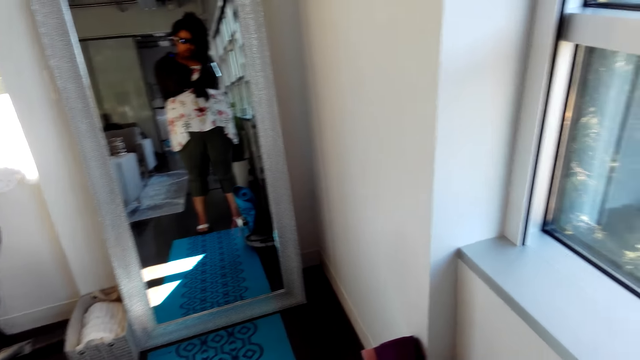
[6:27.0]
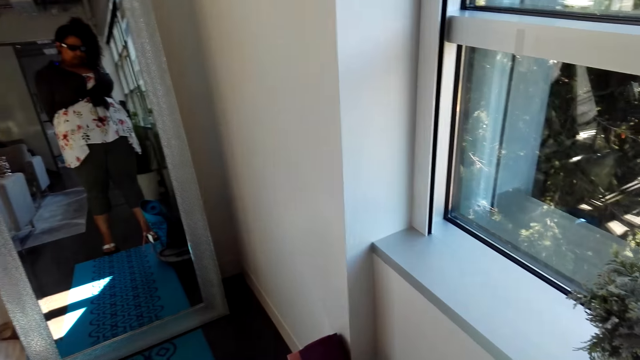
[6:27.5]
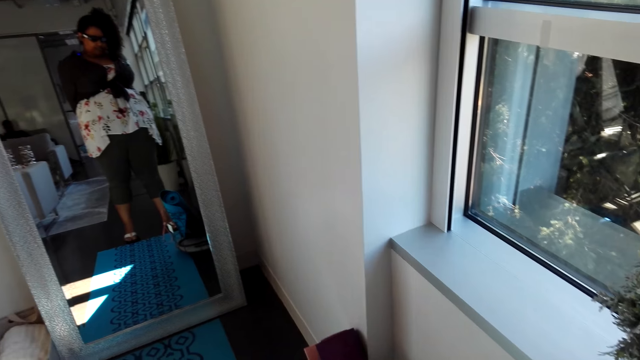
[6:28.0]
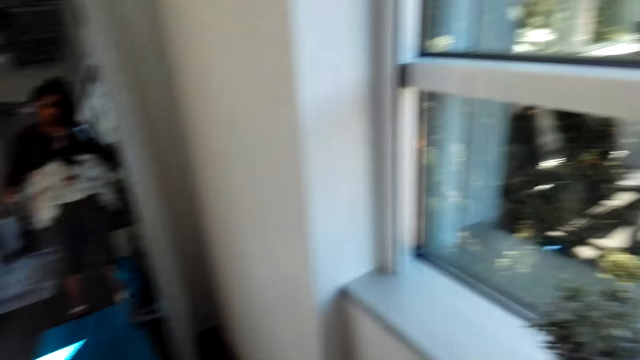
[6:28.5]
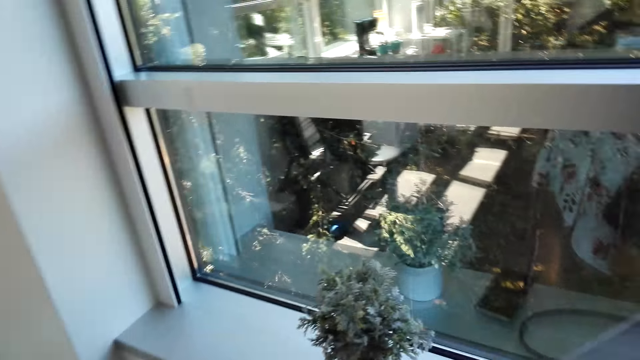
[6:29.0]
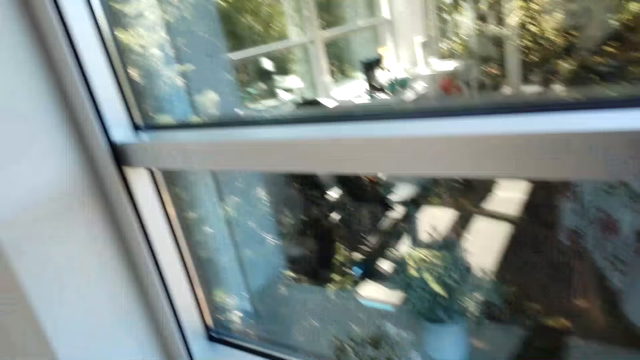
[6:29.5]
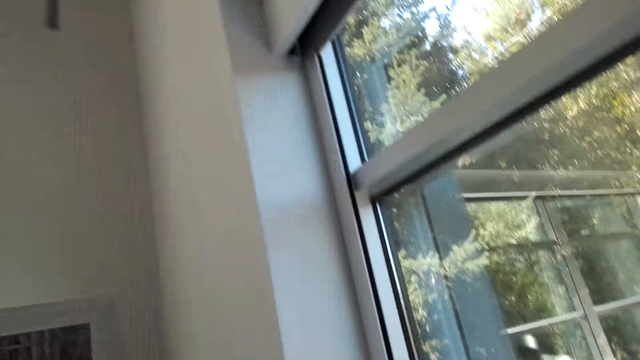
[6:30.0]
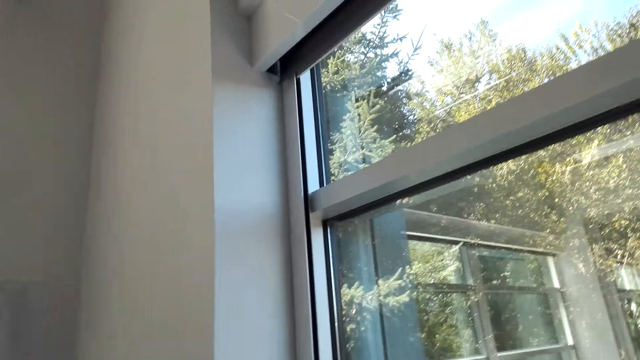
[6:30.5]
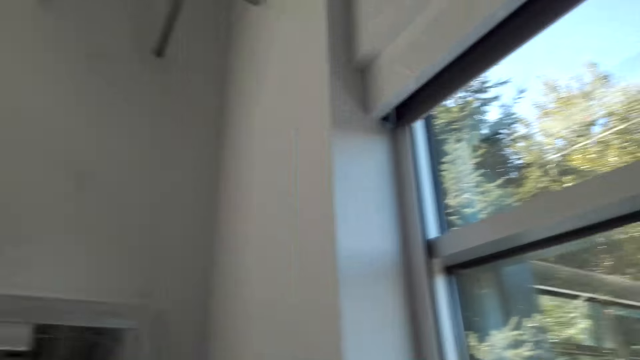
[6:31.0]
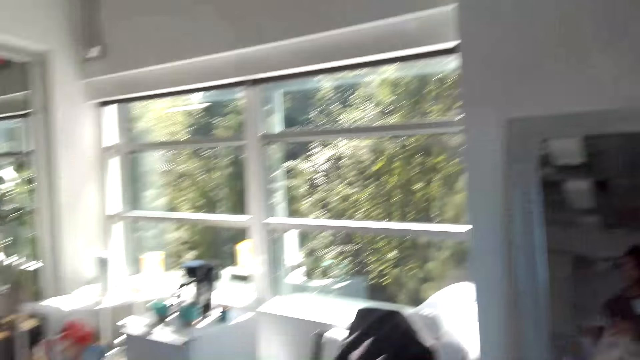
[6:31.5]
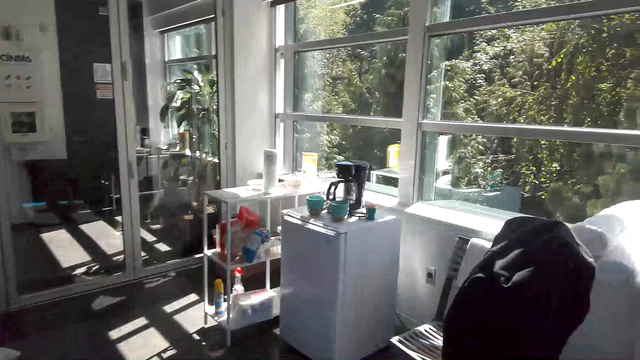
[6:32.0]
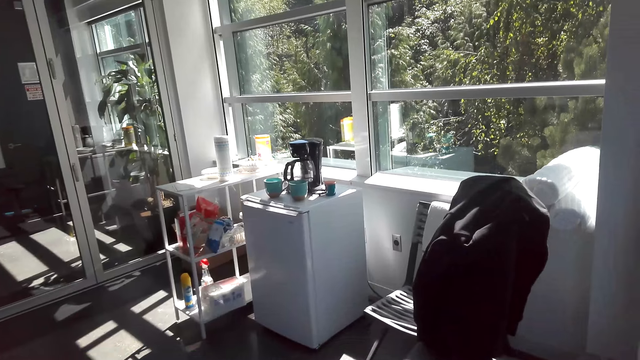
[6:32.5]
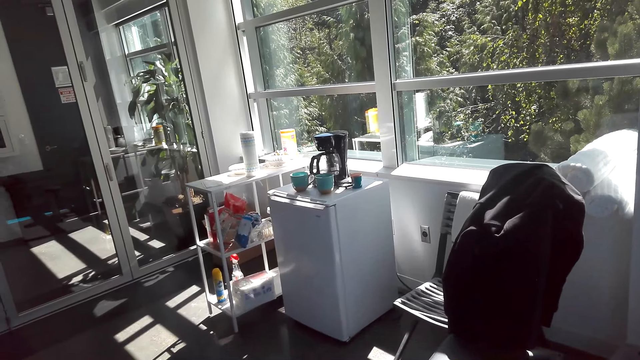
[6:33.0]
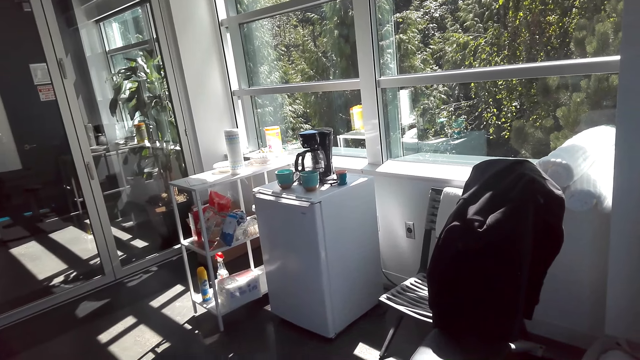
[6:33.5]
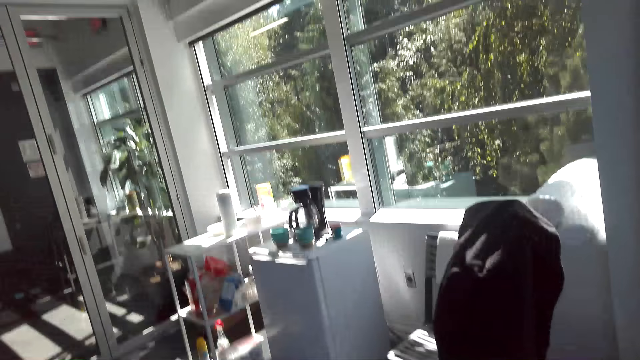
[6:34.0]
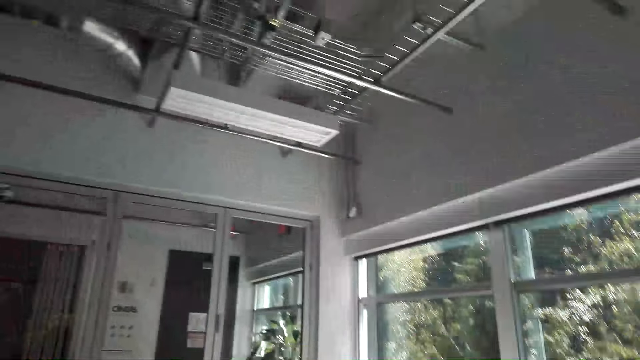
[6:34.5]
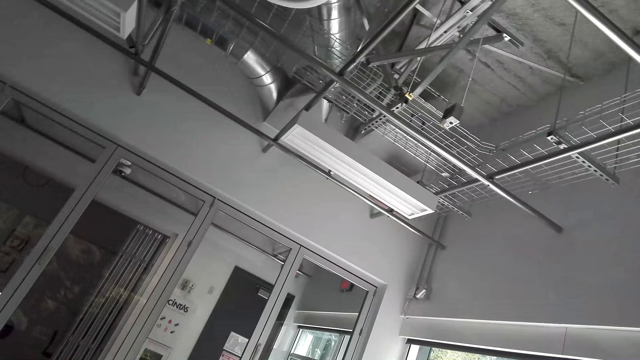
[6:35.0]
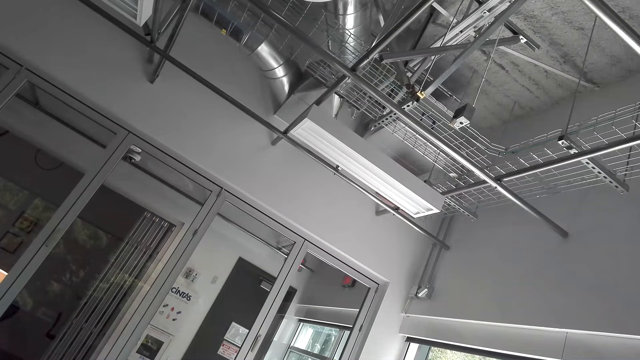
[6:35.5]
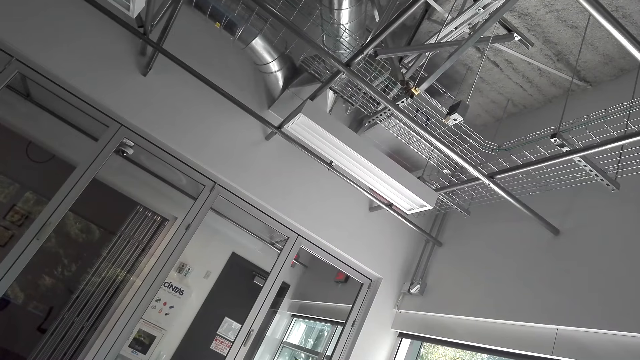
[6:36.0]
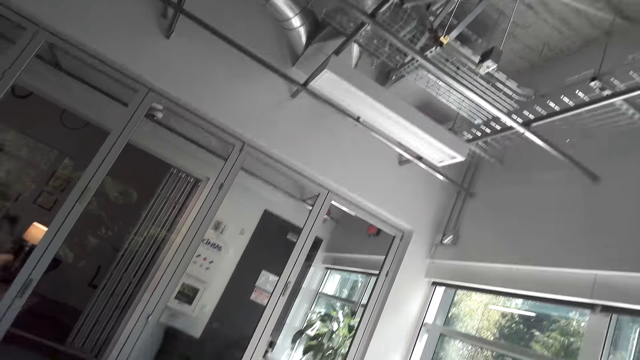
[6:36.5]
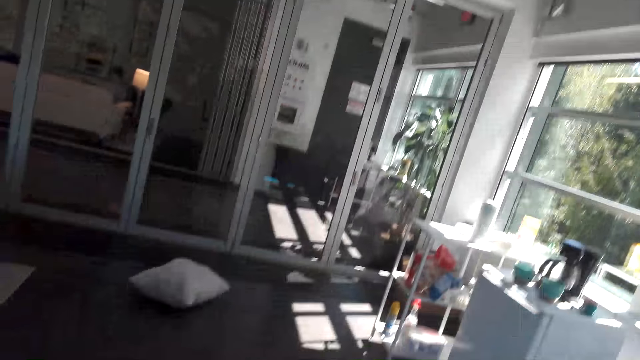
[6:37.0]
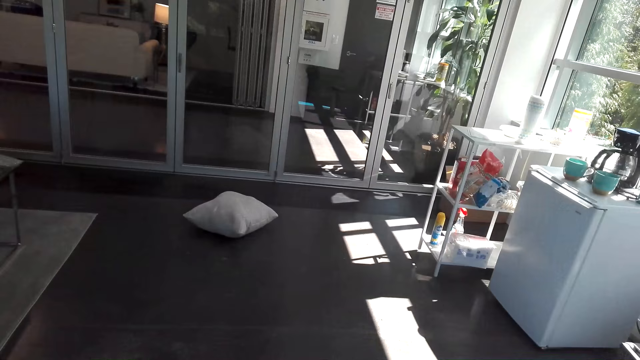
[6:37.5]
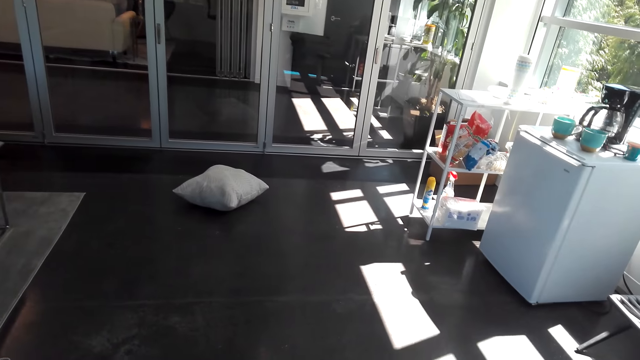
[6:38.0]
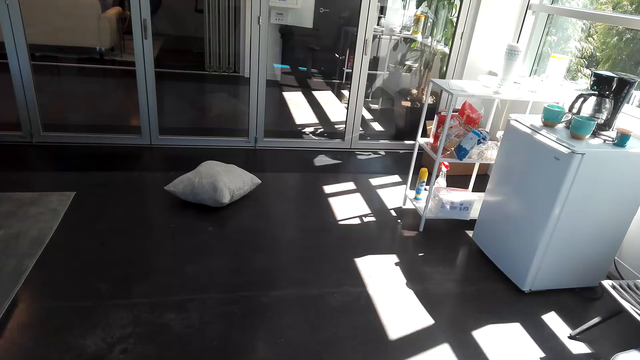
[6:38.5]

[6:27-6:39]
The camera wearer stares at the window. They walk around the building. They look around the room.

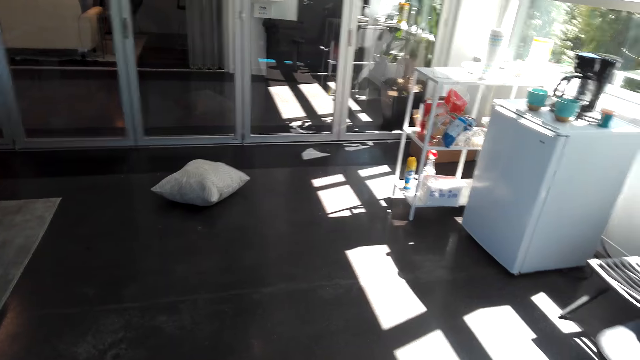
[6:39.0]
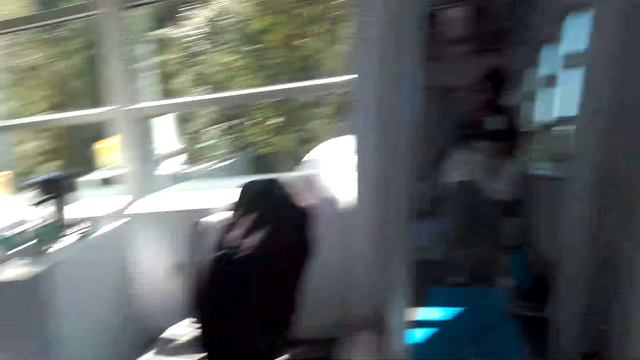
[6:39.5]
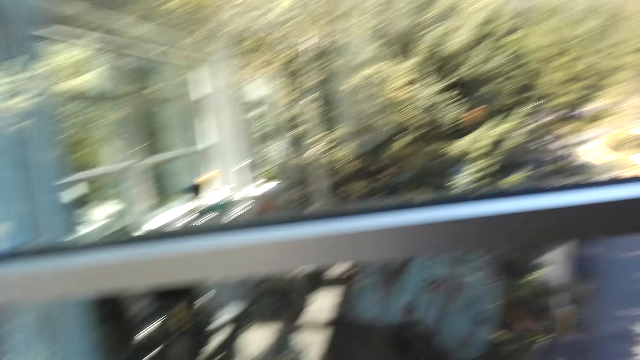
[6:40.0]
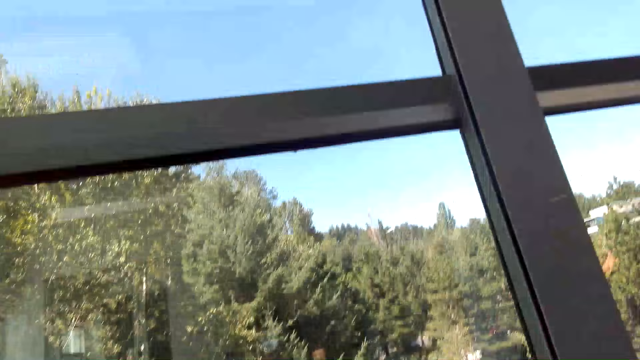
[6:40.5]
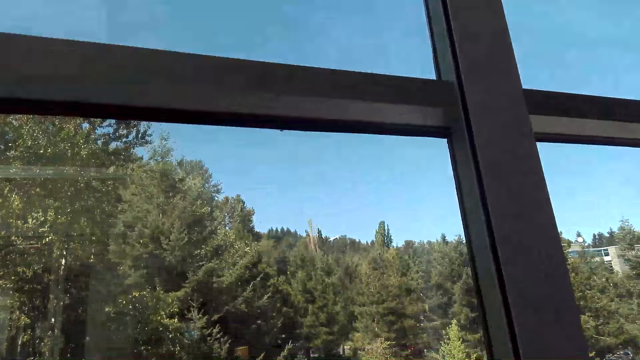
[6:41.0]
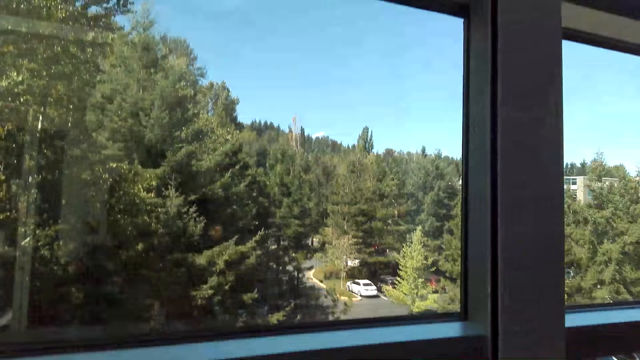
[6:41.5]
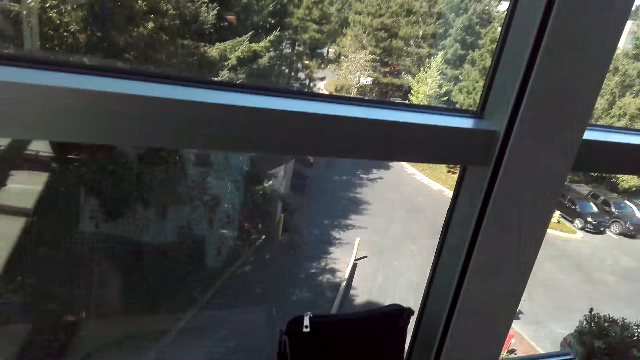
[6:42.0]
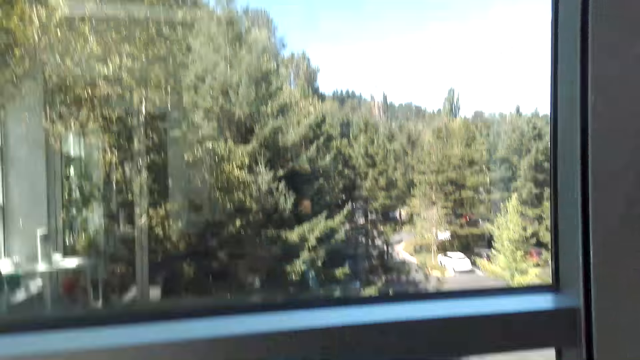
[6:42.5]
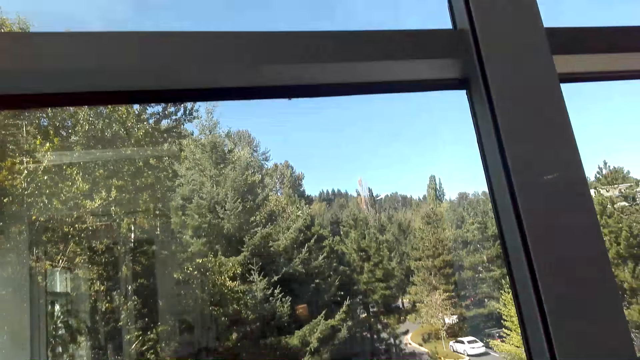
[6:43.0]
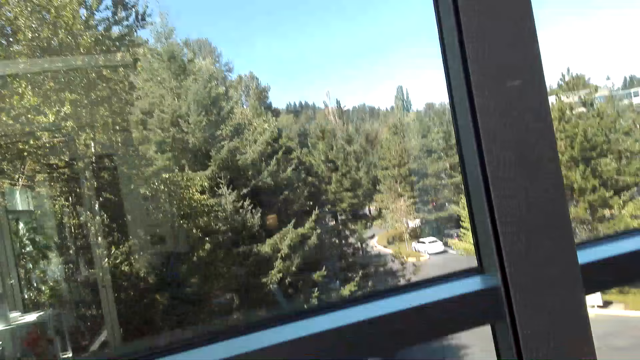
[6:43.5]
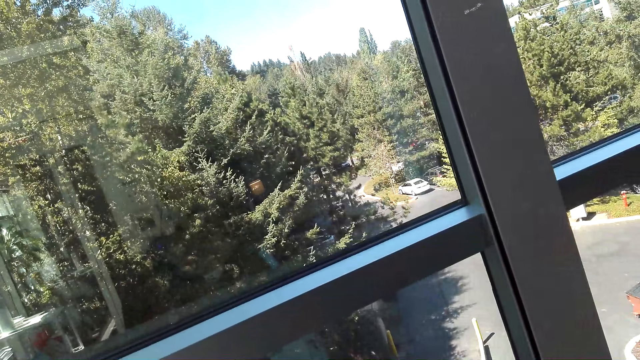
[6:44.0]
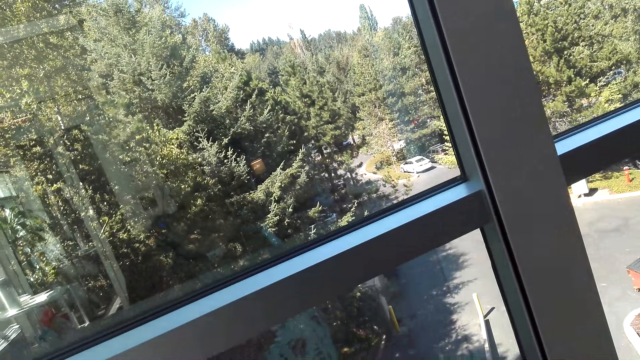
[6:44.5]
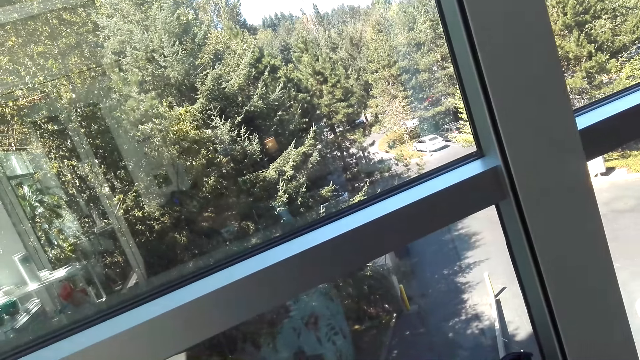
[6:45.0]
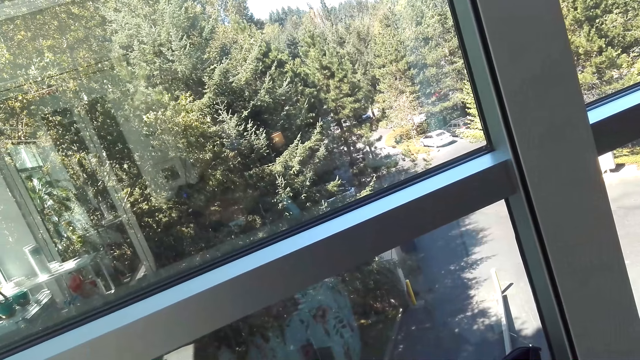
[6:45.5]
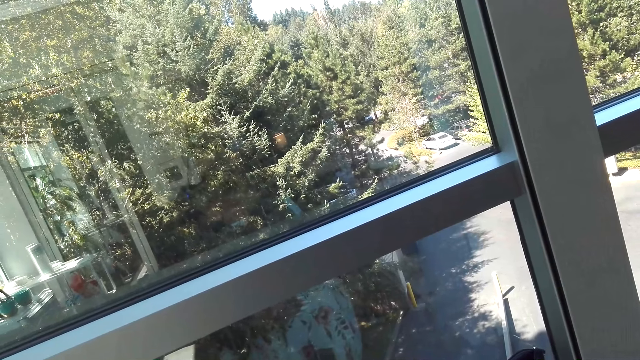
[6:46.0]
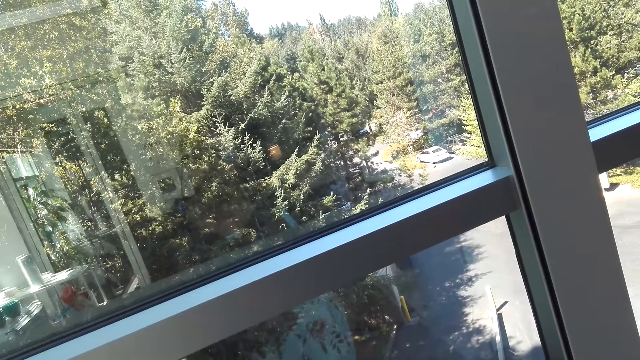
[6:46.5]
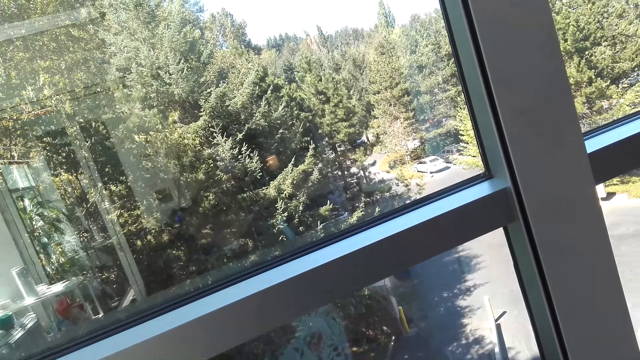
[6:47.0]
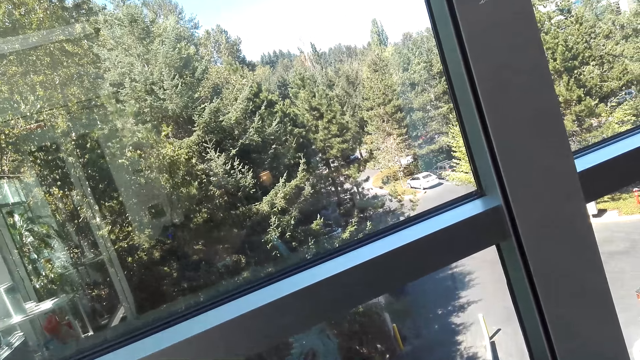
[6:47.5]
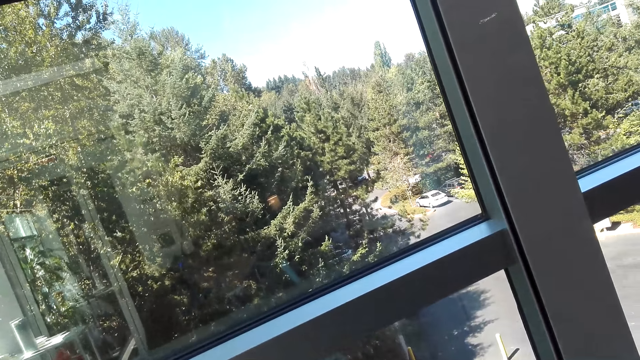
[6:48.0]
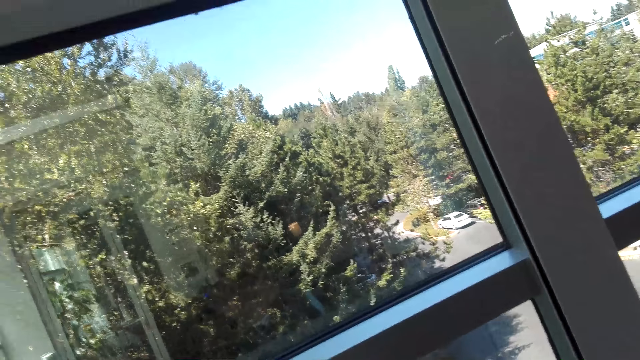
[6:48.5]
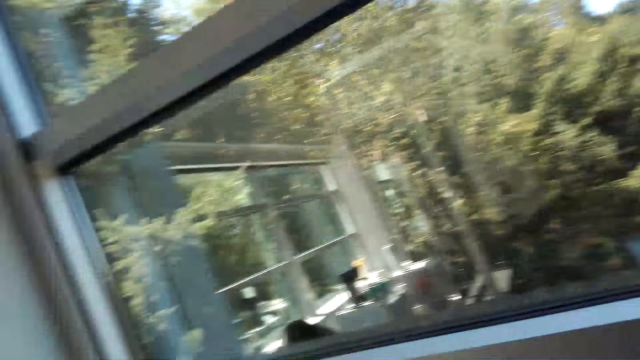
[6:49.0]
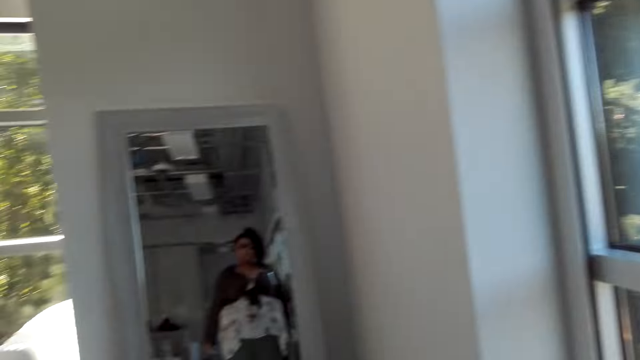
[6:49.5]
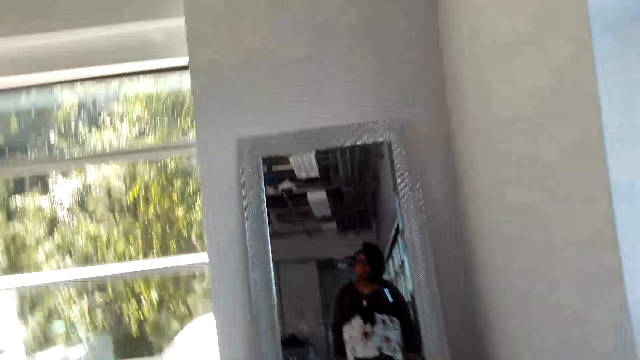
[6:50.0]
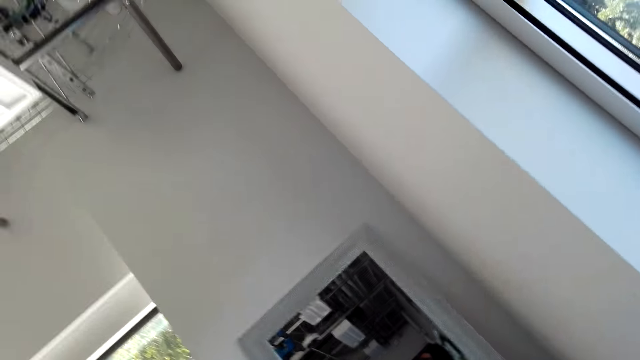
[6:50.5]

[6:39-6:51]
The camera wearer looks around. They stare at the window.
